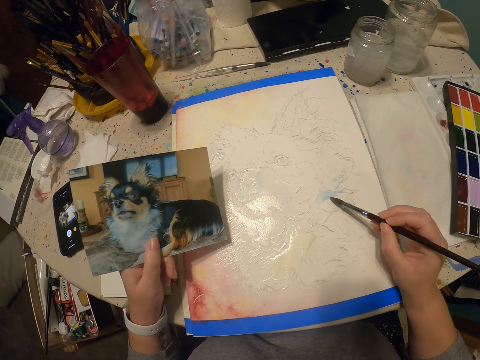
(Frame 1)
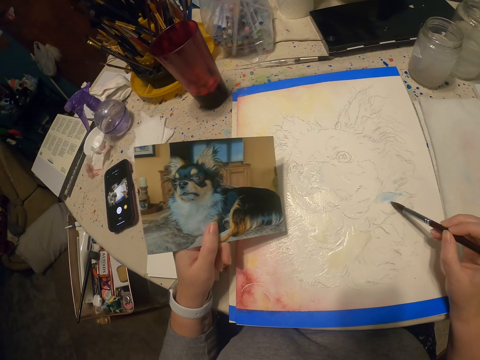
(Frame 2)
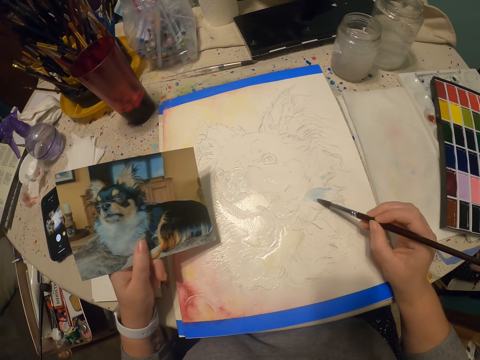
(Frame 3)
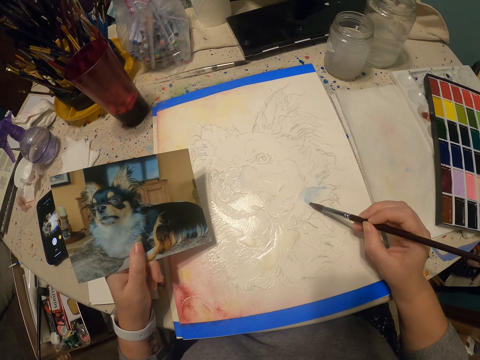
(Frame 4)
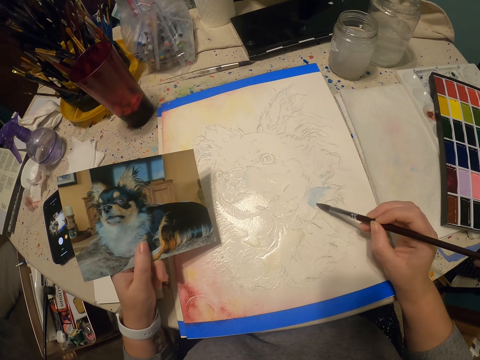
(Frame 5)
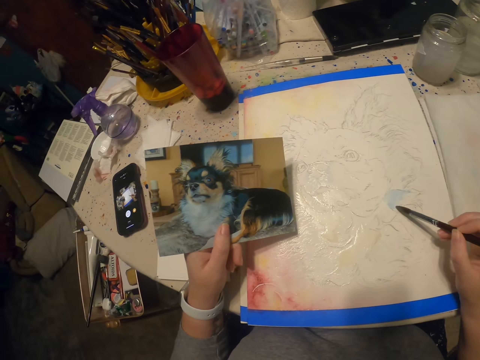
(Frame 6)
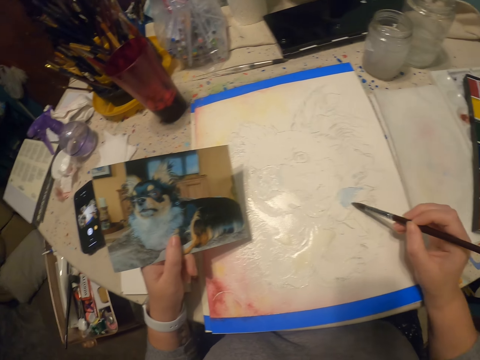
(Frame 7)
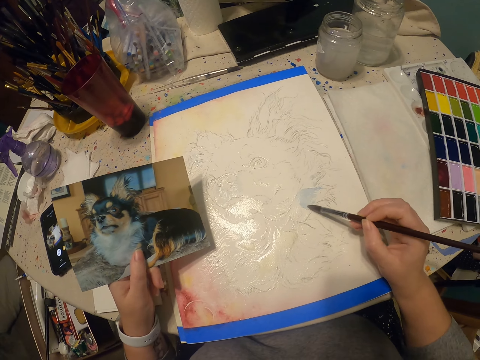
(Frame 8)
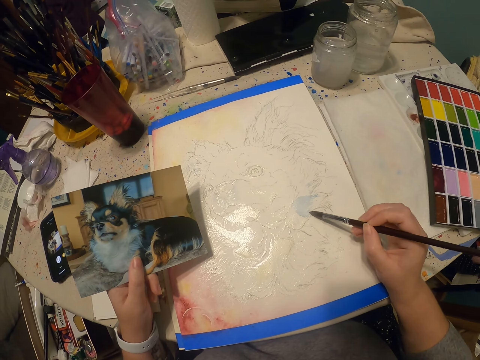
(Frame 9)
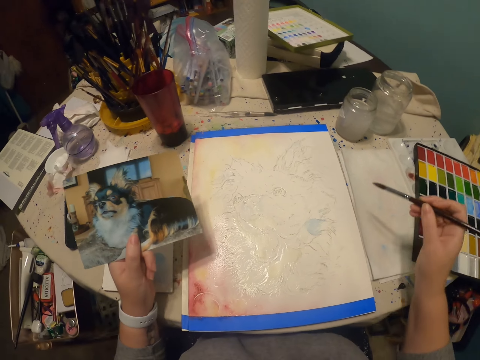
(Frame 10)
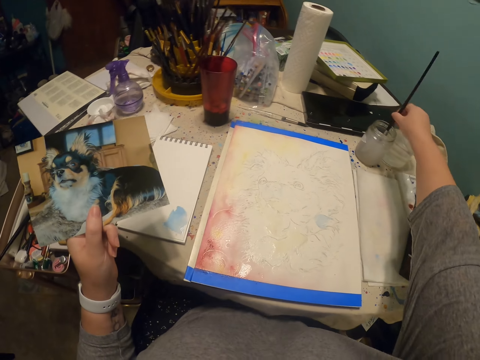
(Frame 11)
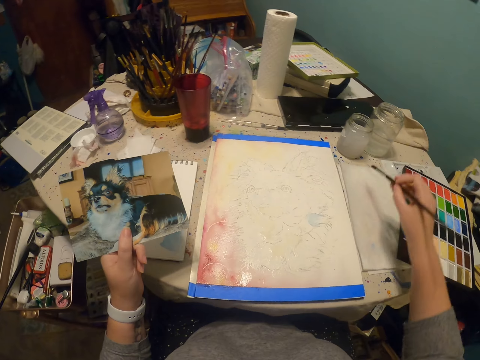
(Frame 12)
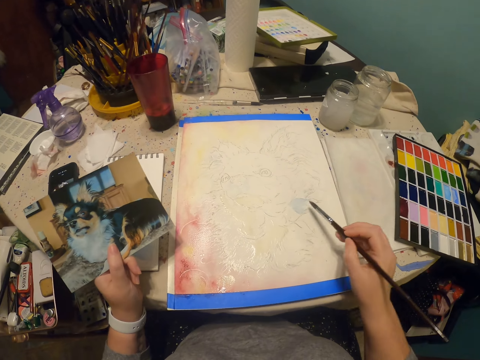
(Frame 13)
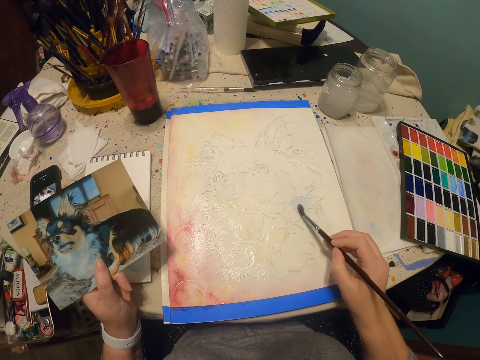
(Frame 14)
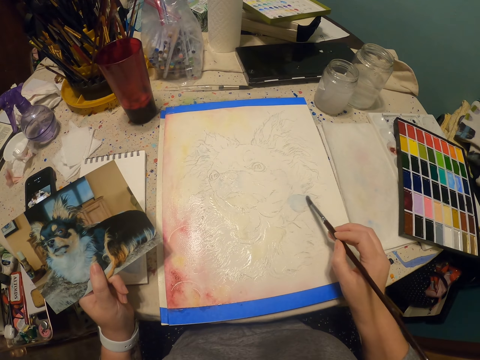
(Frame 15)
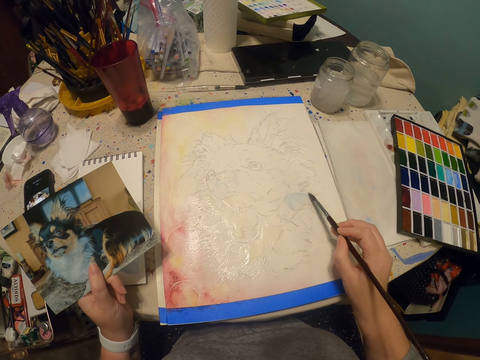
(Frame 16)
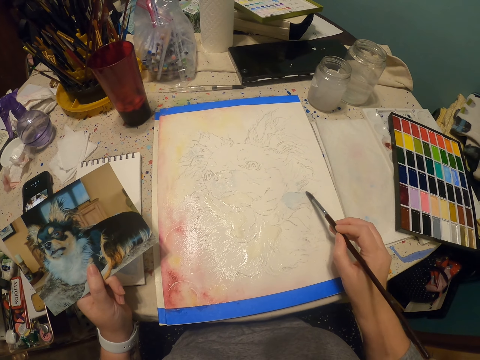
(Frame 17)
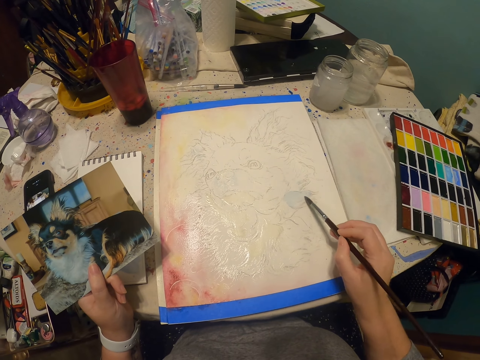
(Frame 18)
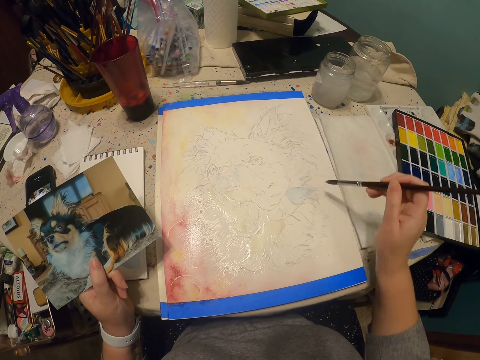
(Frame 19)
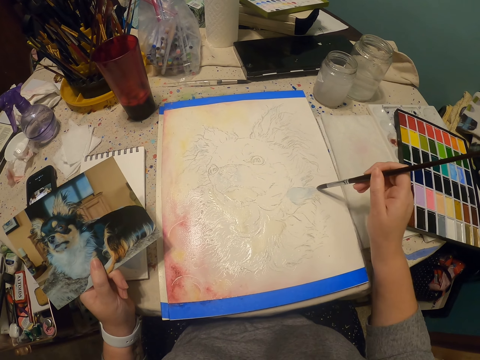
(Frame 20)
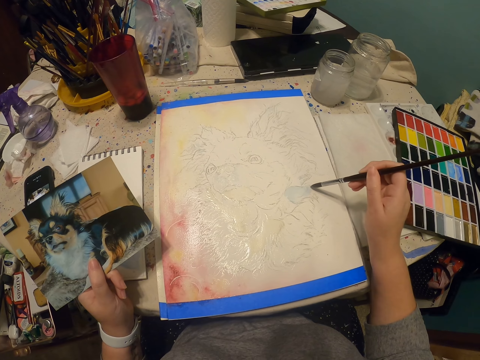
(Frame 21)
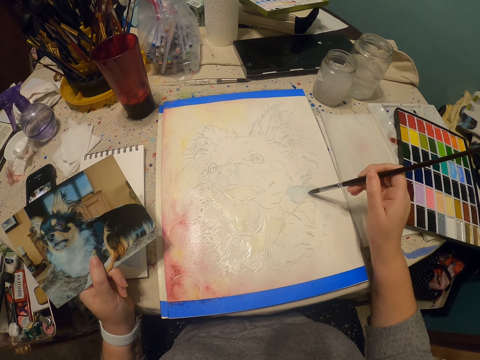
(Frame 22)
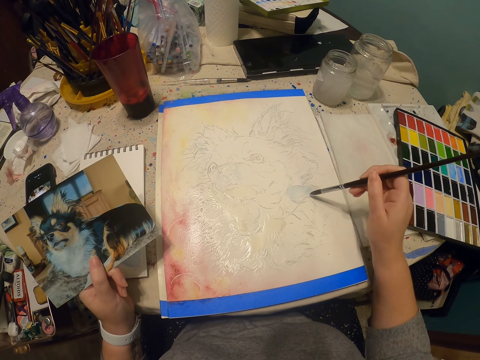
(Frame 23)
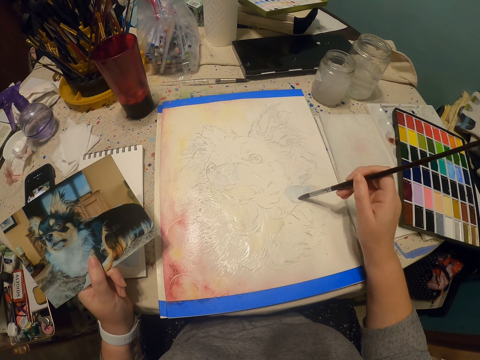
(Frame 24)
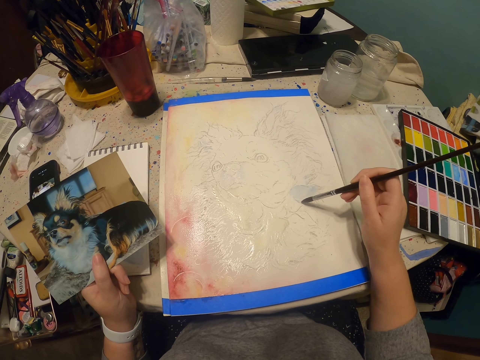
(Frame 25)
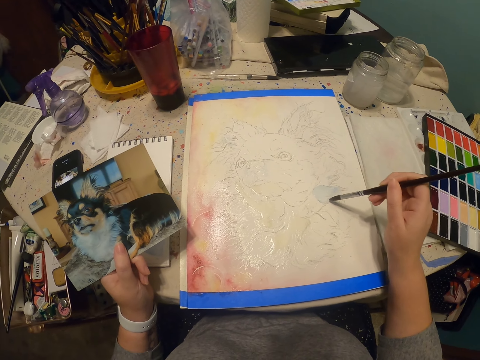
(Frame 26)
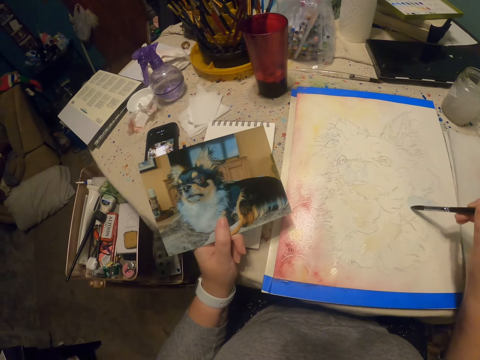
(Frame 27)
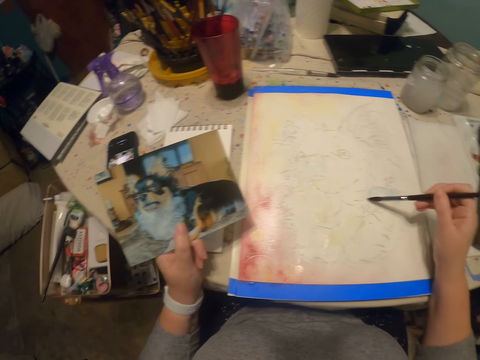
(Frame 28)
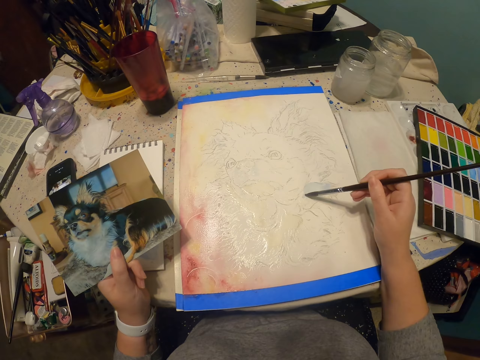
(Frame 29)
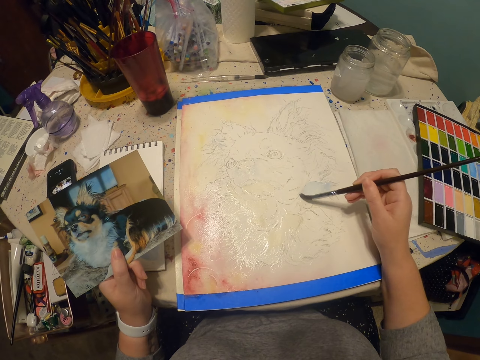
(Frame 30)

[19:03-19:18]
The camera wearer dips the painting brush in the bottle of water. They rub the painting brush on the surface. They paint on the book.

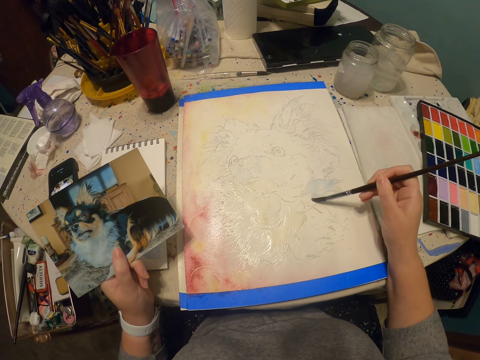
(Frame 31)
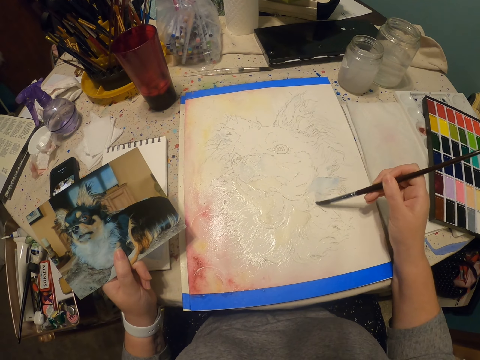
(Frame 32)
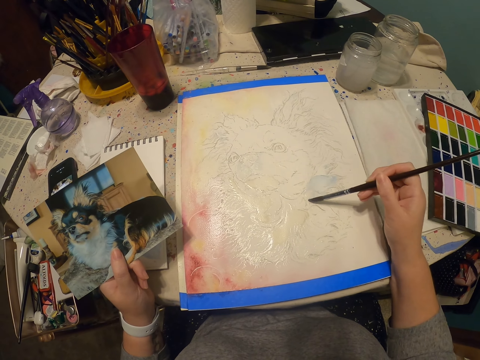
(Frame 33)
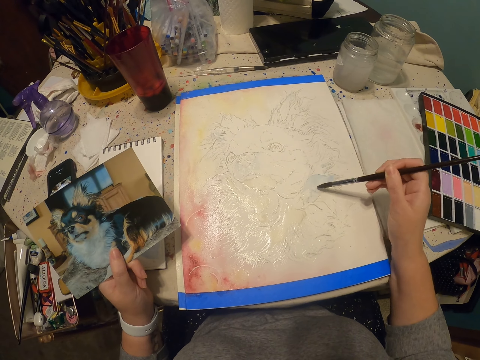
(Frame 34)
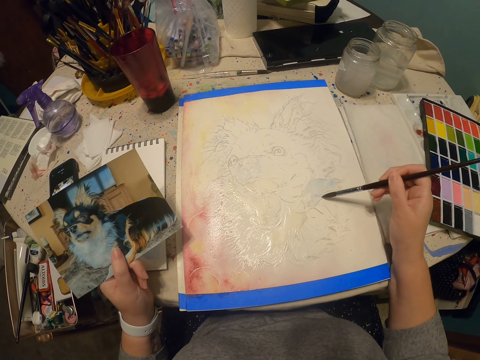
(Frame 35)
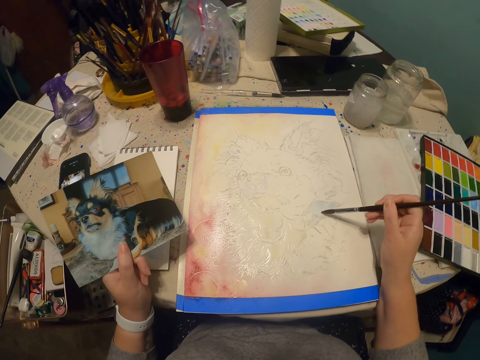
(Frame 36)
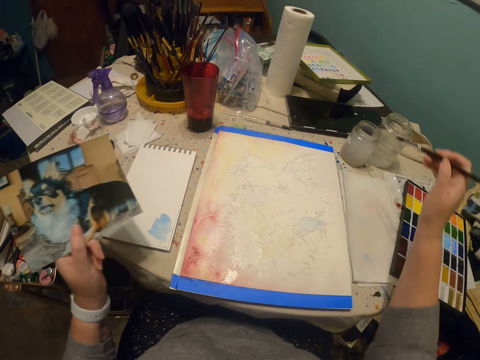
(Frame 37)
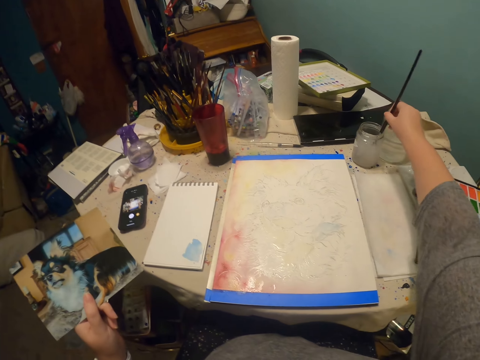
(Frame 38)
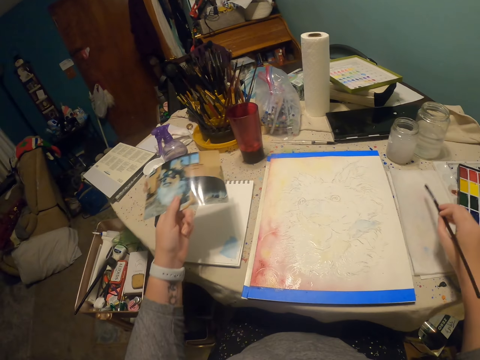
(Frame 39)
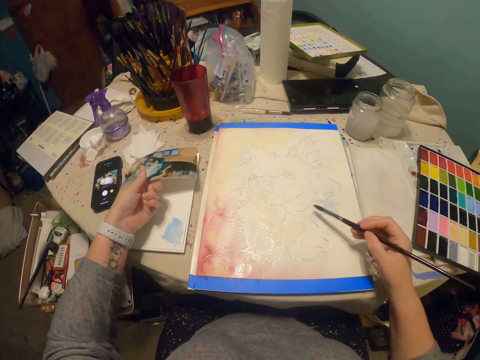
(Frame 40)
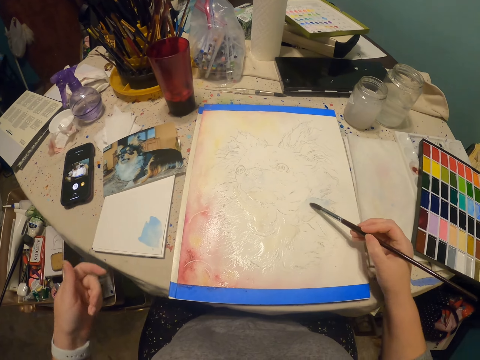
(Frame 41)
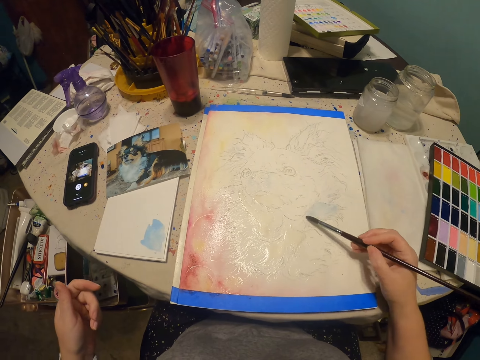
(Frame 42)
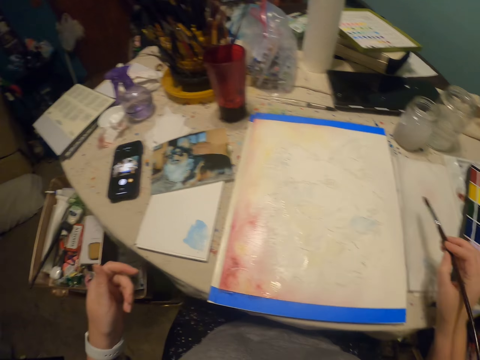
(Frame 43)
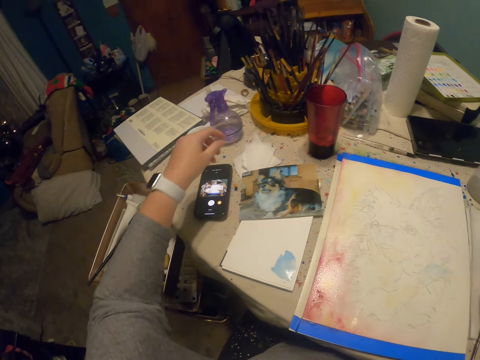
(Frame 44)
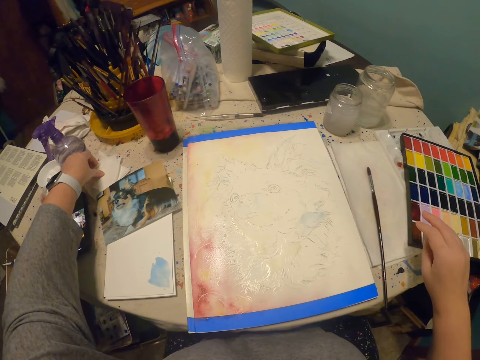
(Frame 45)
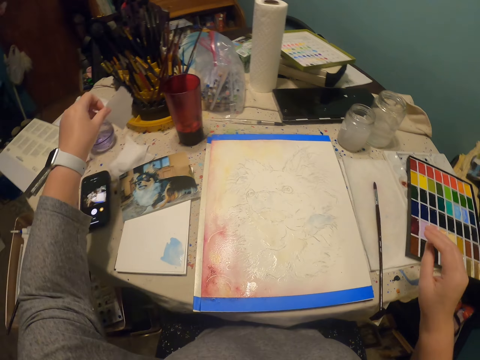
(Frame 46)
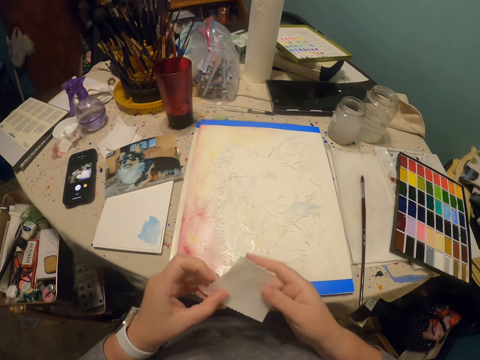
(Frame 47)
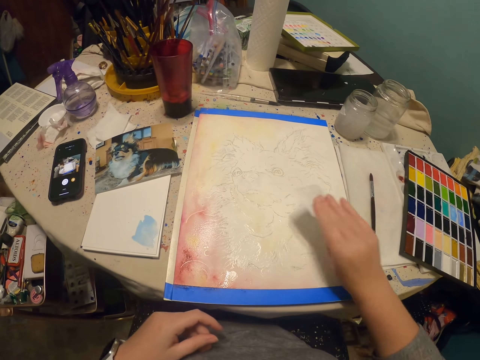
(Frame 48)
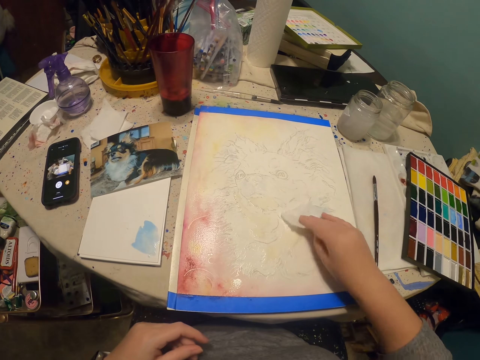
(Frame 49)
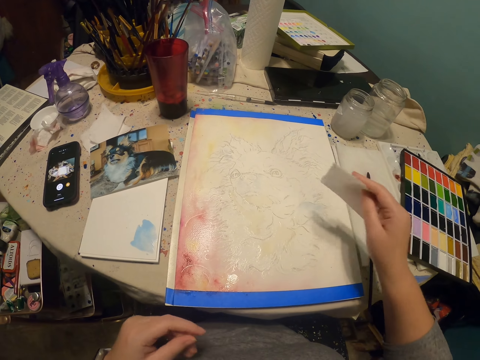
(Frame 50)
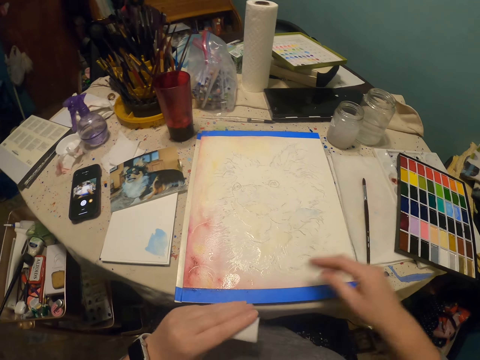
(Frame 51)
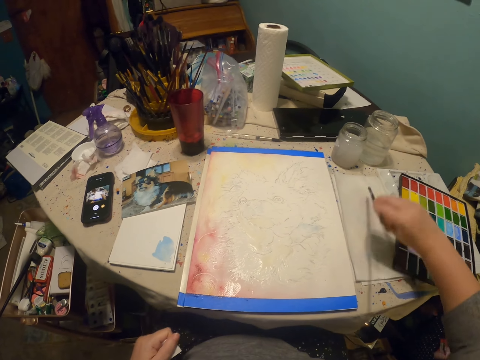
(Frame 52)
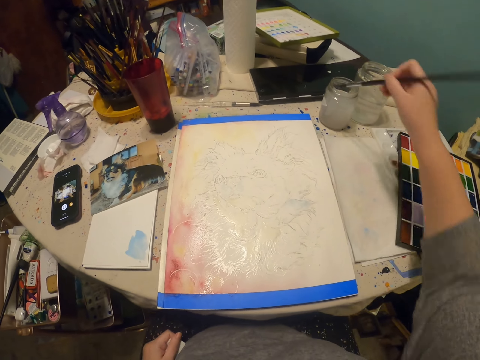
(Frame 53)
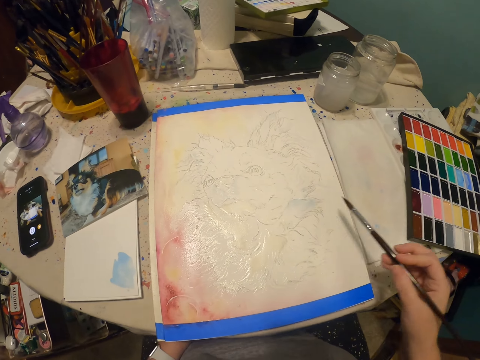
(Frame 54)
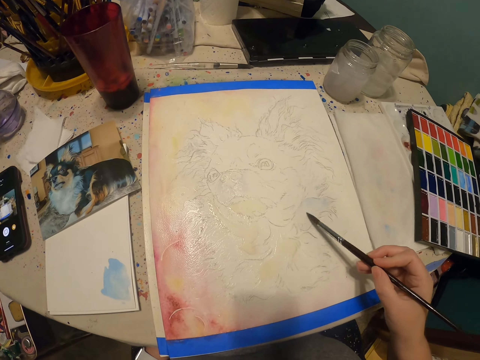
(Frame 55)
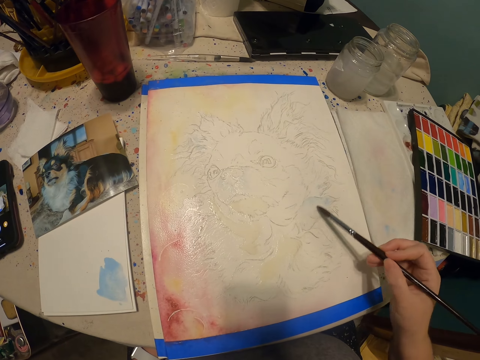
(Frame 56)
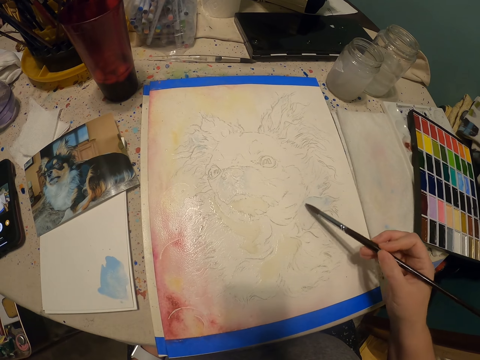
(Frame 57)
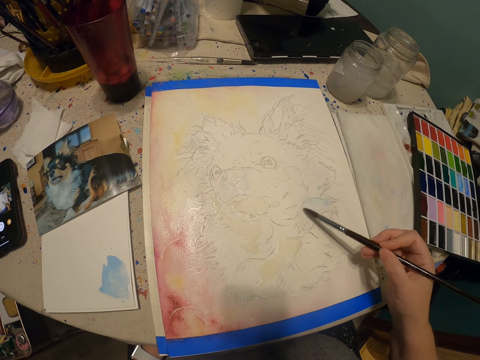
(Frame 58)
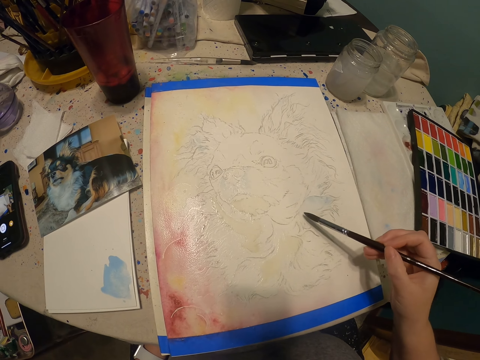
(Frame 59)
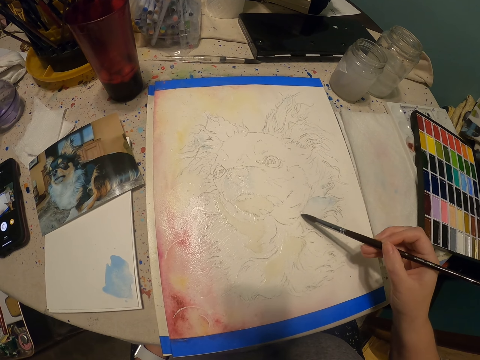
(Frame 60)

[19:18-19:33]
The camera wearer dips the paint brush. They paint on the book. They pick up a piece of paper. They wipe on the book. They dip the painting brush in the bottle of water. They paint on the book.
